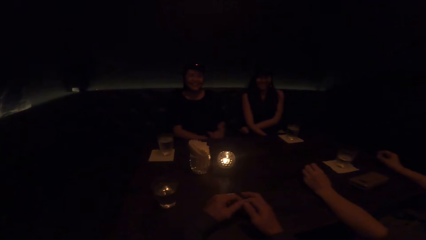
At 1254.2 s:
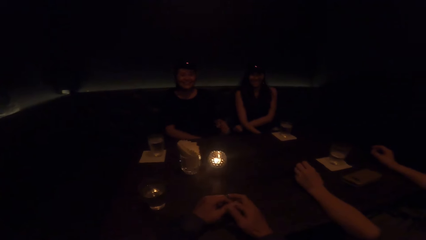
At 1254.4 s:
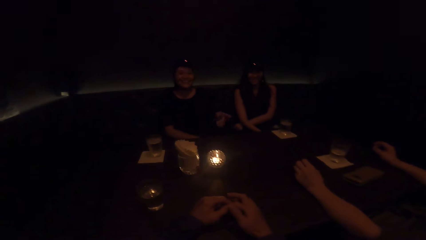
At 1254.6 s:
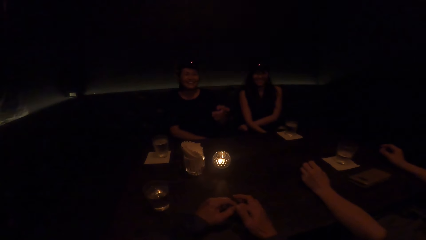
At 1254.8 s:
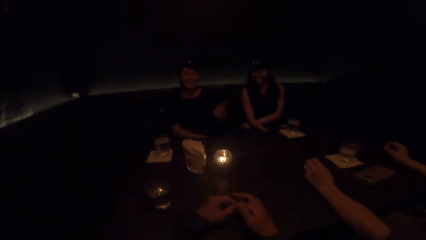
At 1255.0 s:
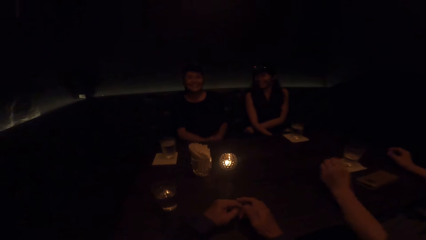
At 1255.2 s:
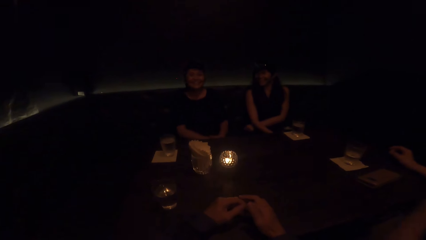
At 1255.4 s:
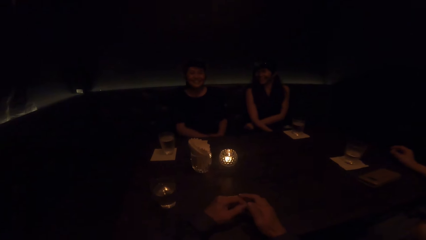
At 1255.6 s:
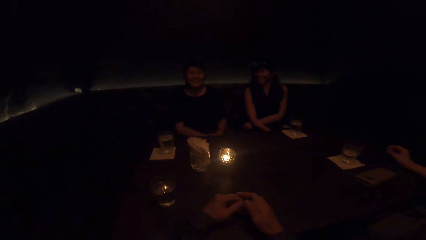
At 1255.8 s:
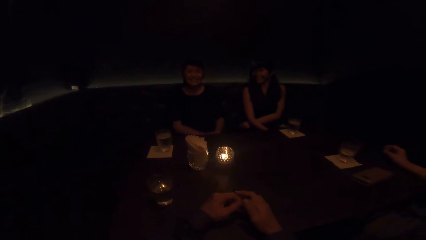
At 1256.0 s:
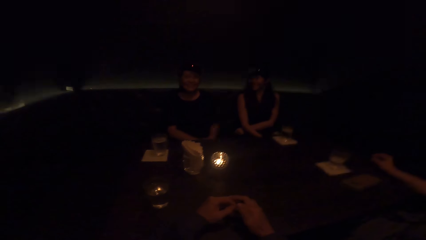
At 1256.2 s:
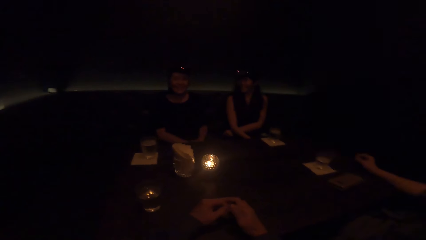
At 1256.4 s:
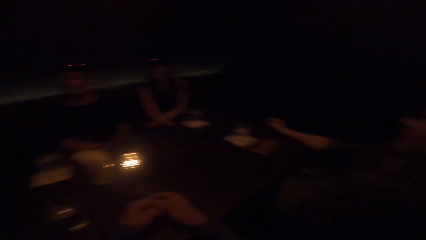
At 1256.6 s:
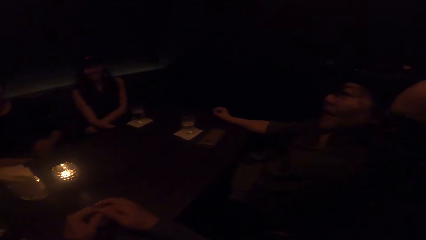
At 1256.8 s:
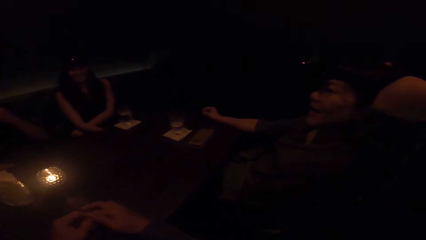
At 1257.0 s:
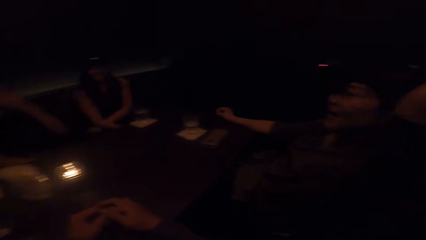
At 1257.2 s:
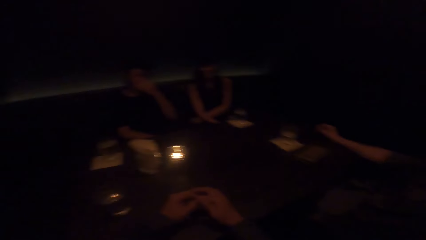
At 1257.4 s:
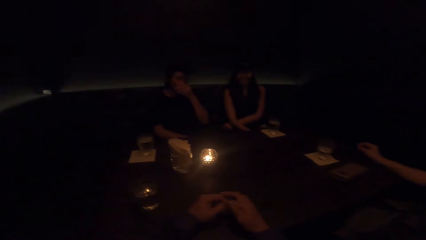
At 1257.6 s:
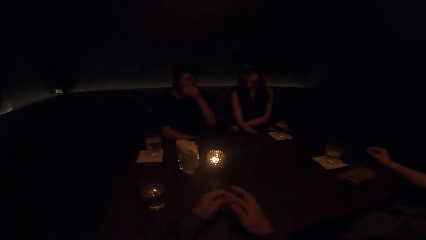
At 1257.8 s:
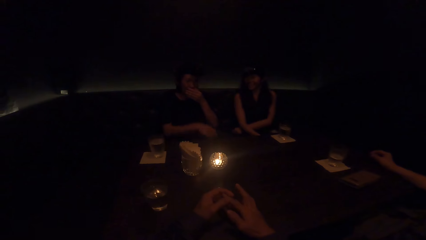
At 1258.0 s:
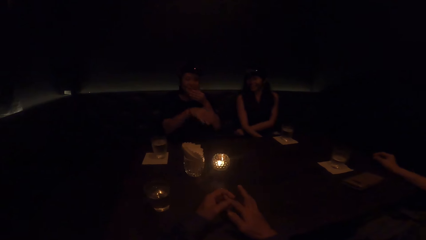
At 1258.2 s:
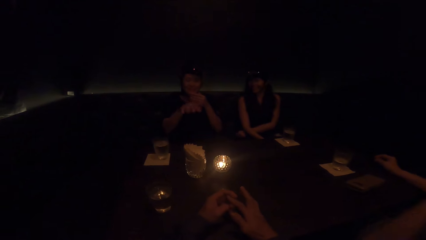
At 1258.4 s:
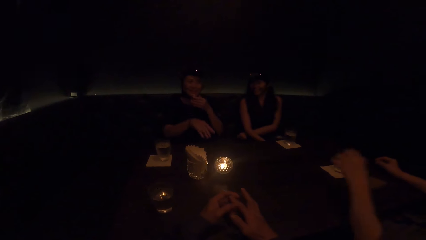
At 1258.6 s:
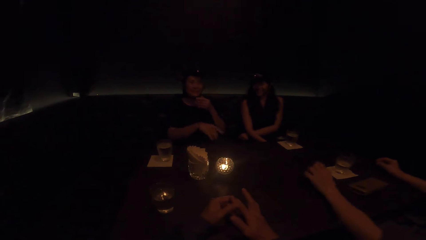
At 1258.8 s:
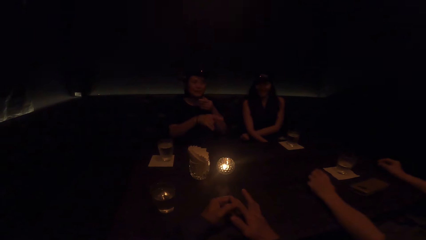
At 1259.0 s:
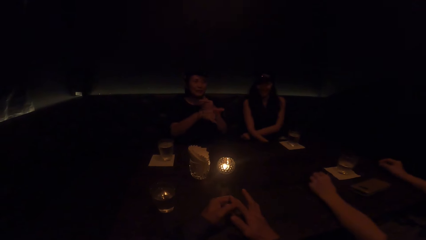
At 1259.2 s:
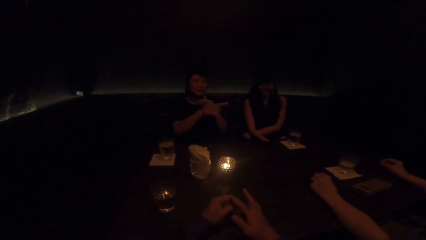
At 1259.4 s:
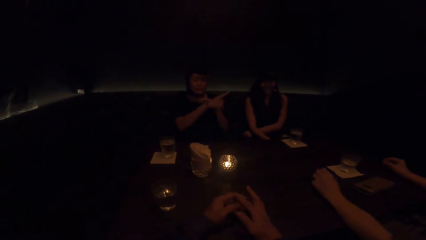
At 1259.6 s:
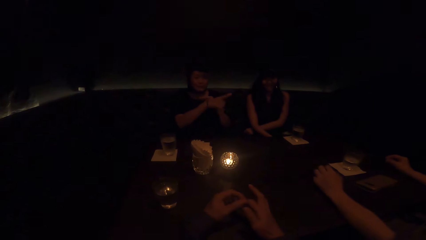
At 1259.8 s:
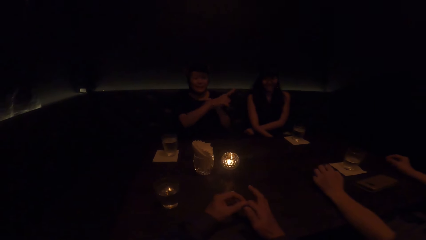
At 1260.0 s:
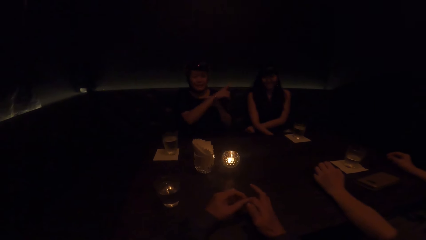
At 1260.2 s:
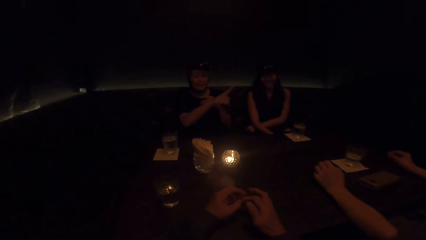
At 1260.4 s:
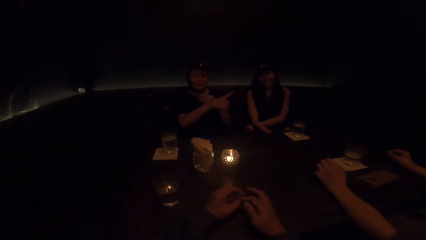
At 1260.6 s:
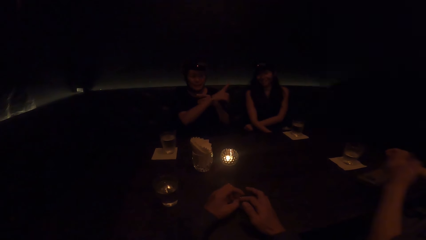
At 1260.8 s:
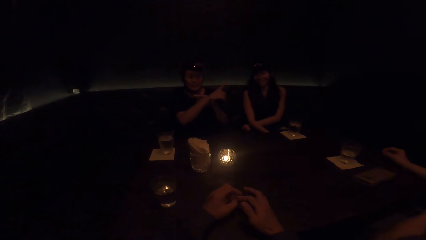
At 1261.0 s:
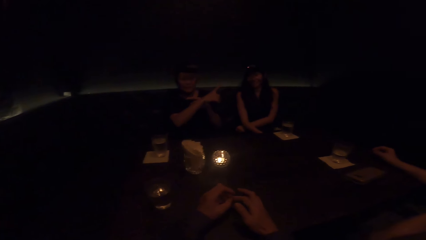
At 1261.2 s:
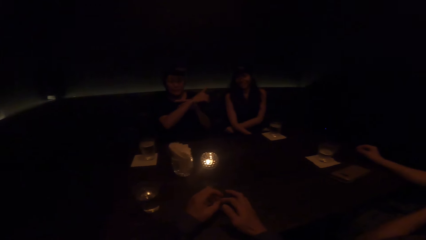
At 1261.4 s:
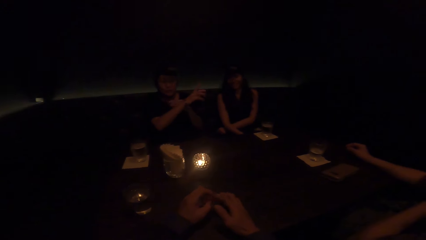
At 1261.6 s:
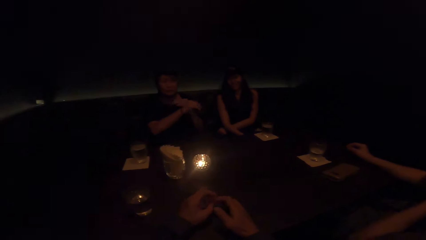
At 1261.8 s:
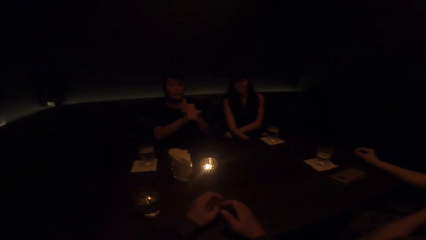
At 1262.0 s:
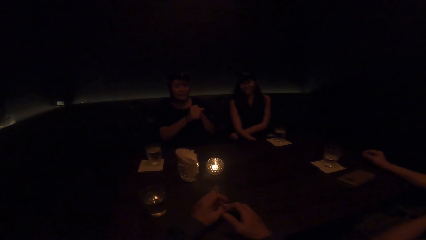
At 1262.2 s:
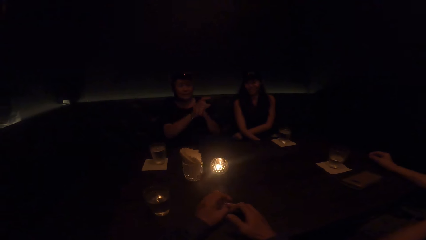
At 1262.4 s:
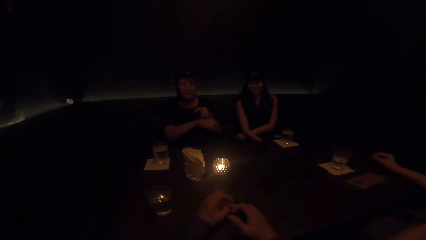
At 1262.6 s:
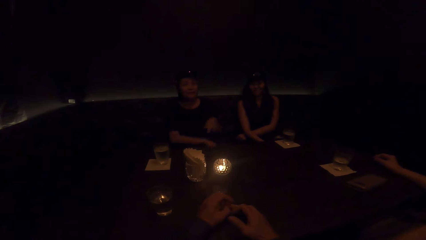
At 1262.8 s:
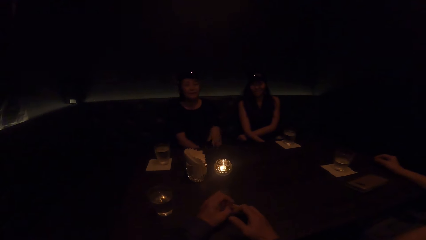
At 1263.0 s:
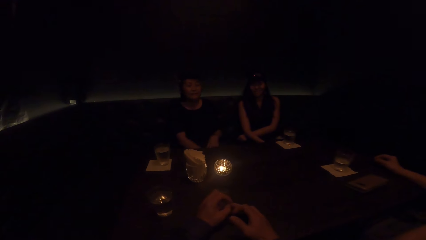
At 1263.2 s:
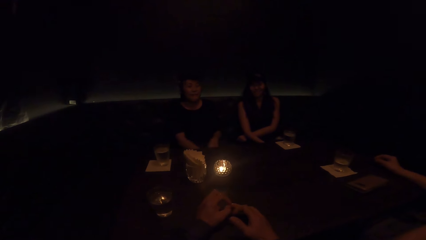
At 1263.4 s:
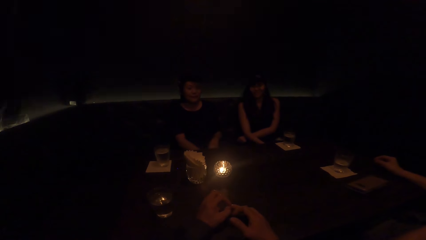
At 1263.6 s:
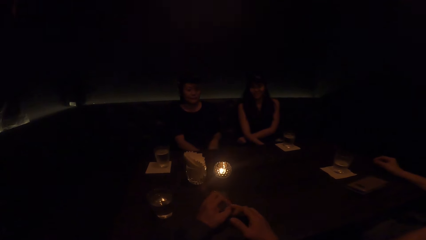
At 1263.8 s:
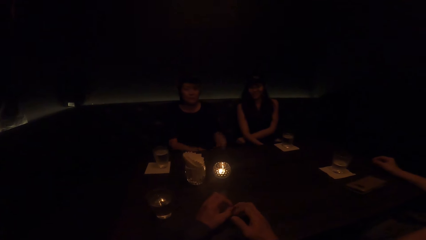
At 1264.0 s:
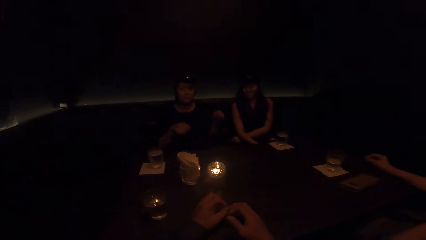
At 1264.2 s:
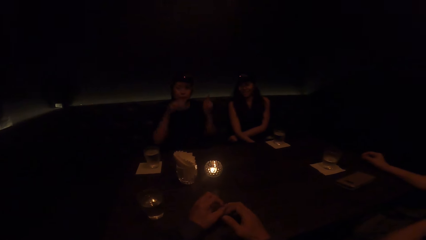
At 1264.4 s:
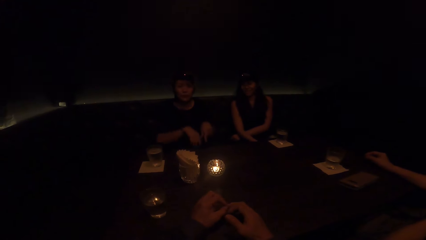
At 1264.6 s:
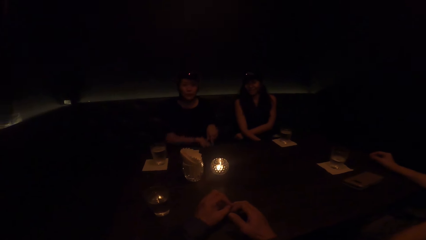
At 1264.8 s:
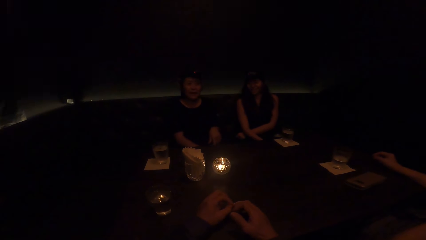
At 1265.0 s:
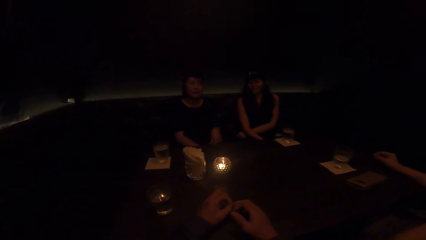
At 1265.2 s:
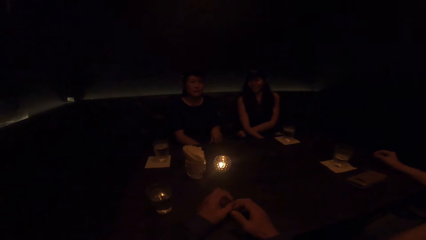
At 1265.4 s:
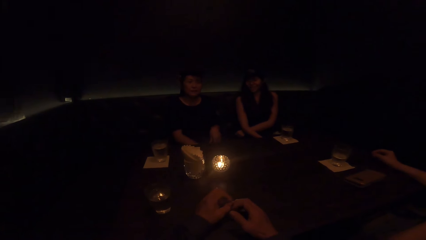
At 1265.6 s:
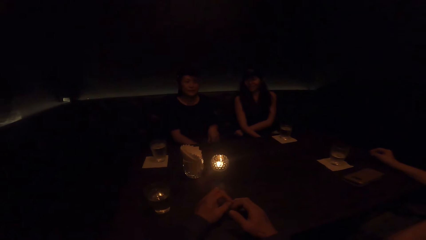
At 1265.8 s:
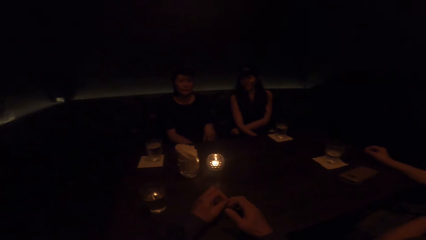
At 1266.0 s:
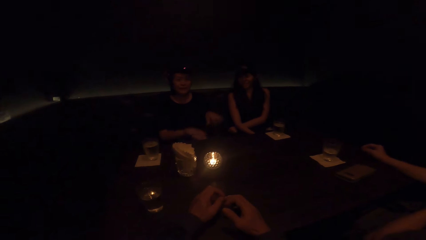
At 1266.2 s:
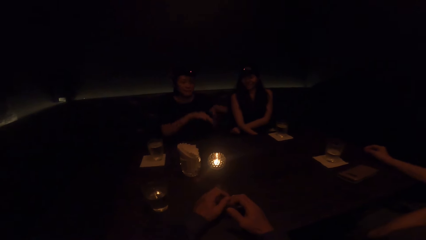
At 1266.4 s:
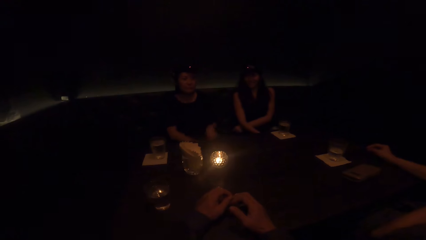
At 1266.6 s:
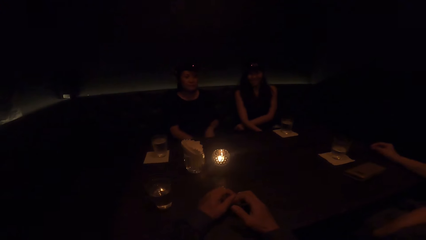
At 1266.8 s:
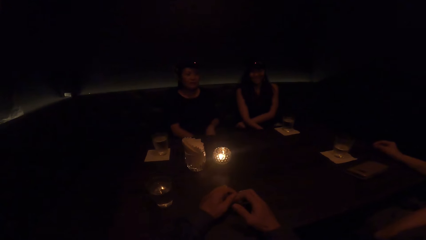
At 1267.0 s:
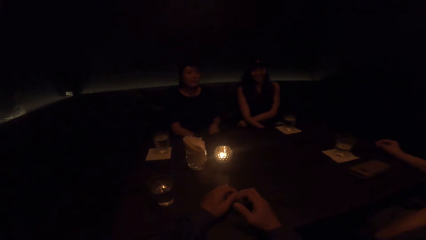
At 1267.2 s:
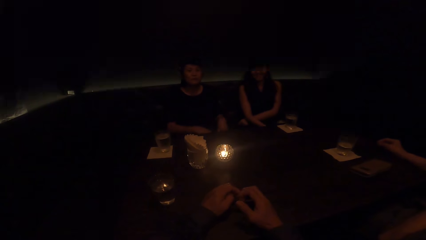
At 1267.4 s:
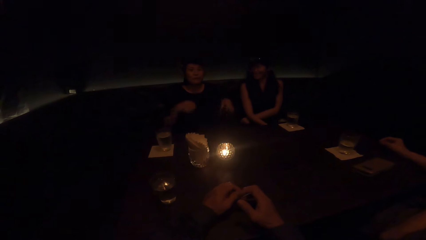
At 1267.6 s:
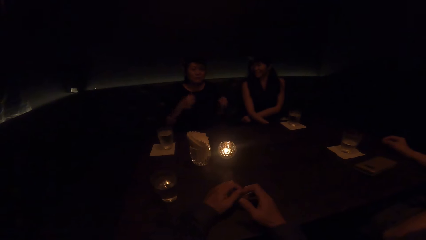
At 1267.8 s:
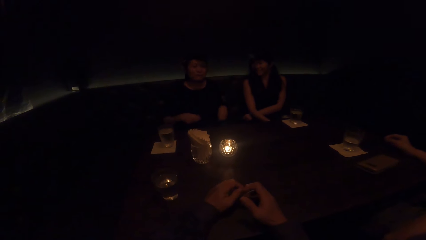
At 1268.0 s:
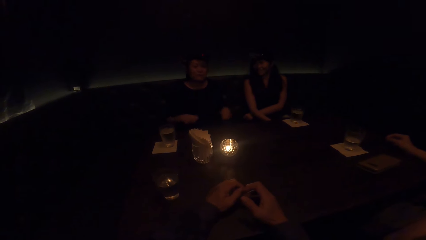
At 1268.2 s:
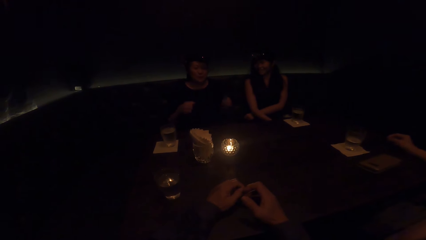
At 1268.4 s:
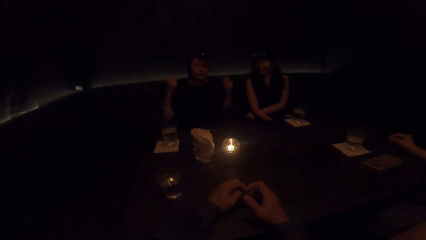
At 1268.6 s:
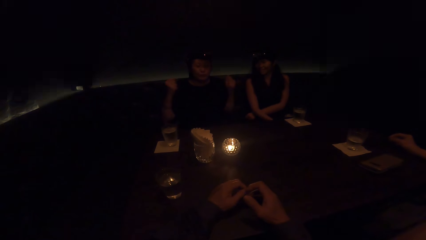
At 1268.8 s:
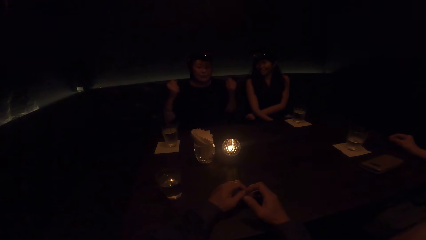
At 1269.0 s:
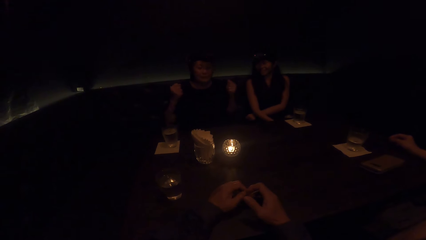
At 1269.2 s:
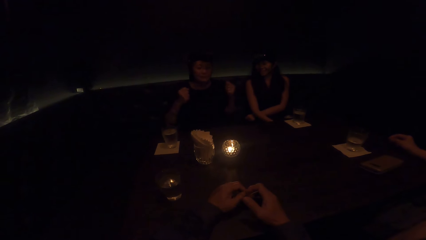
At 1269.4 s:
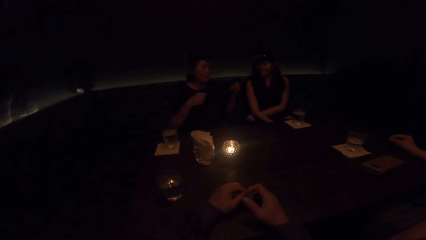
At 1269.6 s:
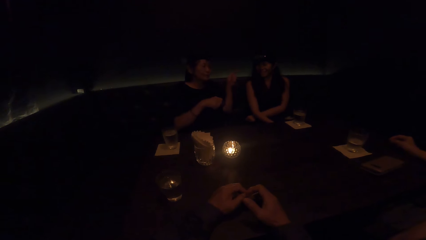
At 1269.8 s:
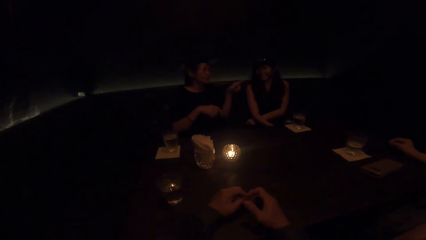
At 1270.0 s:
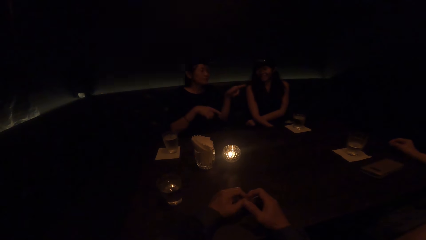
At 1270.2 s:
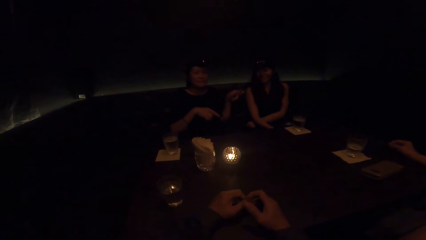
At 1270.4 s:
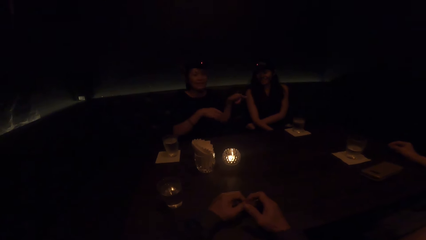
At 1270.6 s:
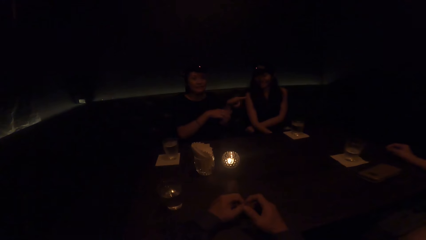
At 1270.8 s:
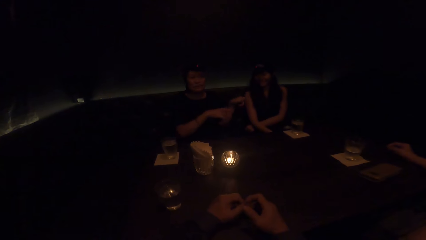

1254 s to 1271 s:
A woman laughs. The camera wearer converses. The woman coughs. The camera wearer stops demonstrating with the right hand. The woman converses and demonstrates with her left hand. Another woman moves her hand. The first woman stops demonstrating with her right hand. The first woman demonstrates with both hands. A third woman looks at the first woman.
